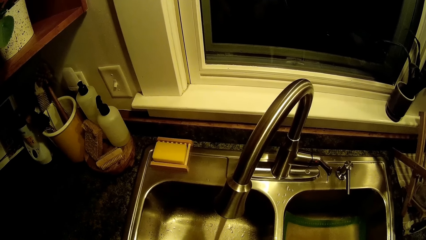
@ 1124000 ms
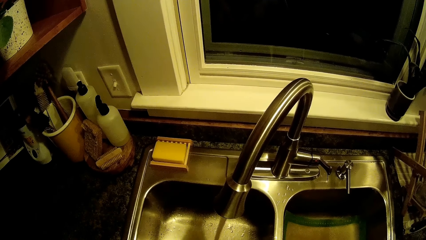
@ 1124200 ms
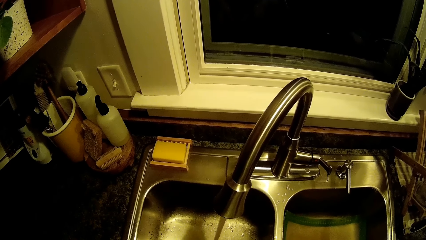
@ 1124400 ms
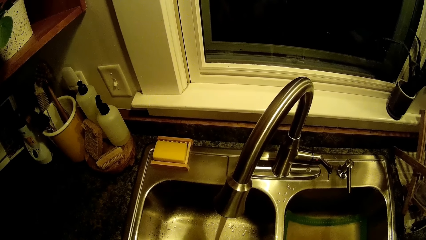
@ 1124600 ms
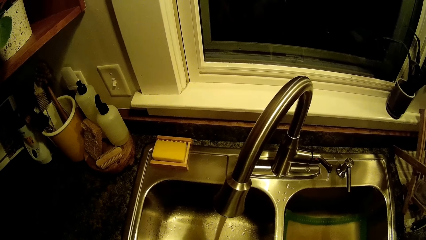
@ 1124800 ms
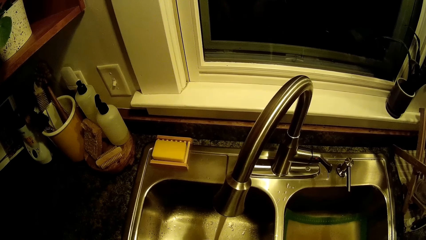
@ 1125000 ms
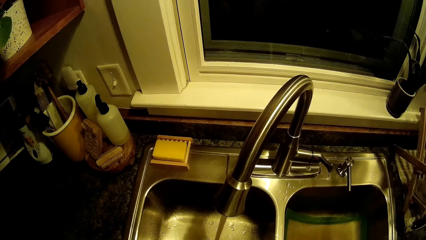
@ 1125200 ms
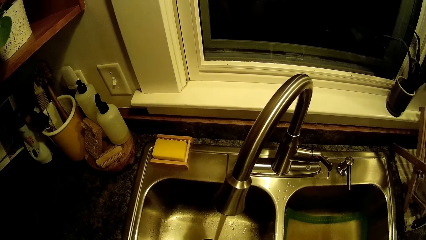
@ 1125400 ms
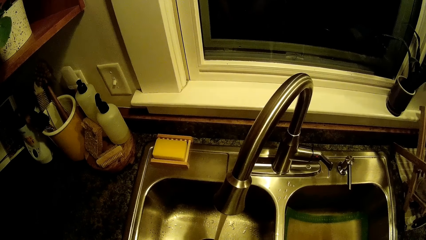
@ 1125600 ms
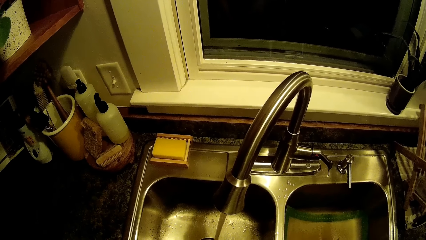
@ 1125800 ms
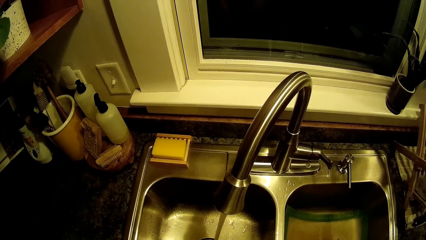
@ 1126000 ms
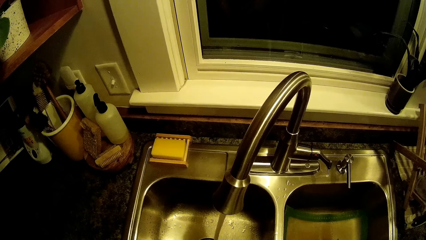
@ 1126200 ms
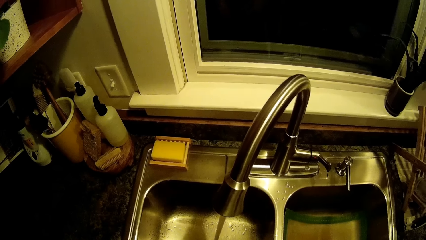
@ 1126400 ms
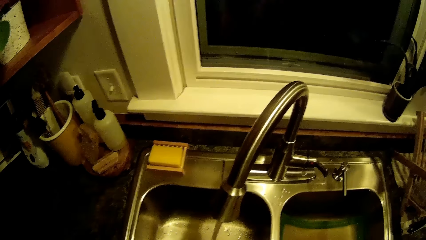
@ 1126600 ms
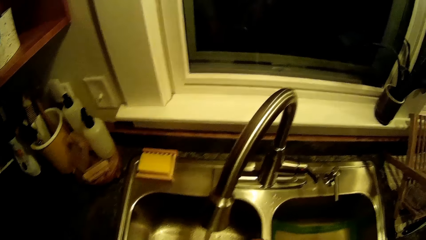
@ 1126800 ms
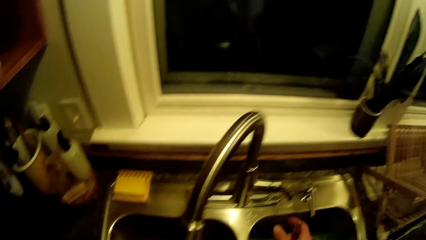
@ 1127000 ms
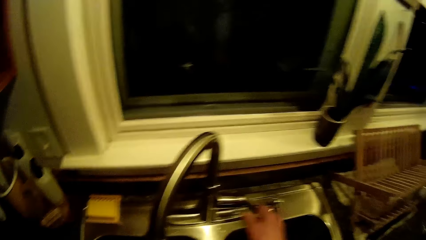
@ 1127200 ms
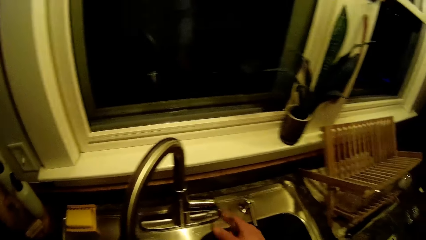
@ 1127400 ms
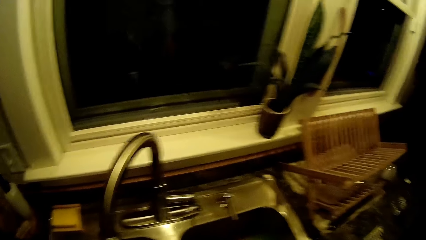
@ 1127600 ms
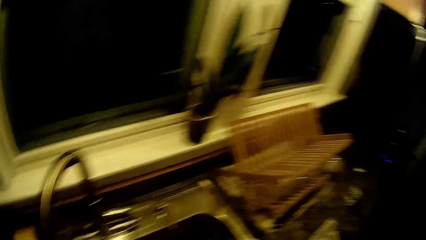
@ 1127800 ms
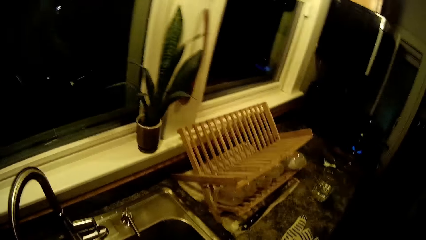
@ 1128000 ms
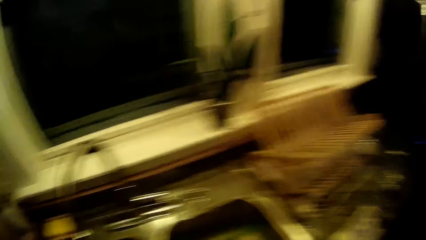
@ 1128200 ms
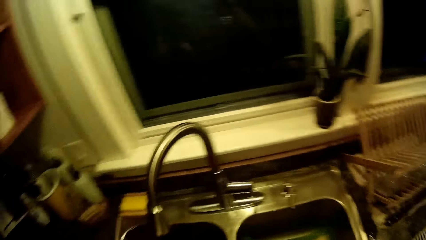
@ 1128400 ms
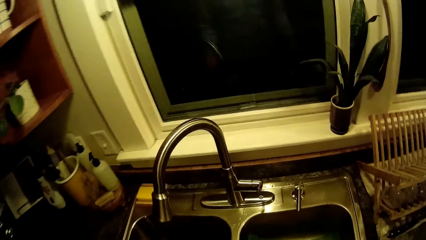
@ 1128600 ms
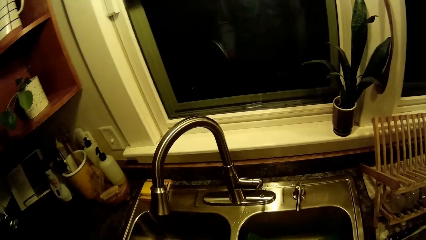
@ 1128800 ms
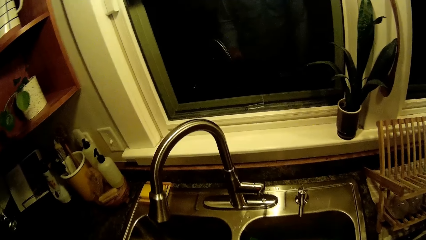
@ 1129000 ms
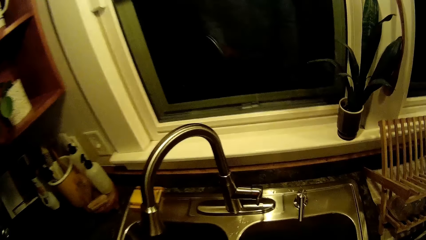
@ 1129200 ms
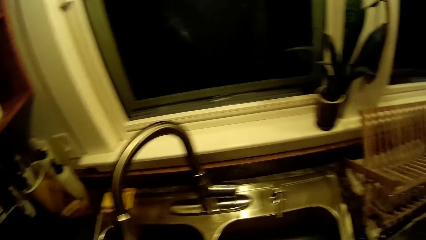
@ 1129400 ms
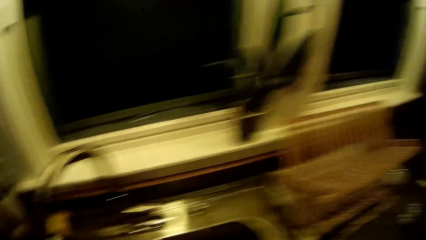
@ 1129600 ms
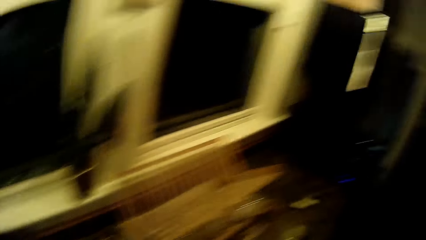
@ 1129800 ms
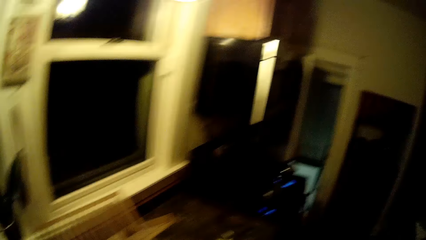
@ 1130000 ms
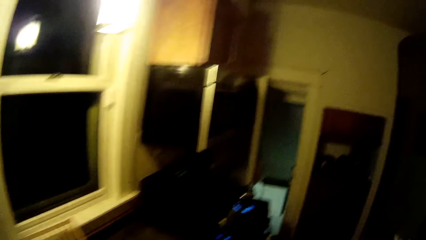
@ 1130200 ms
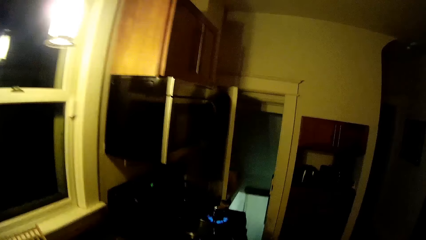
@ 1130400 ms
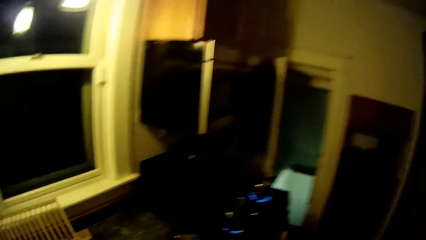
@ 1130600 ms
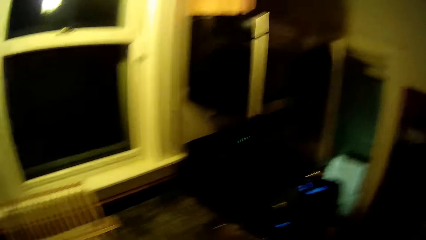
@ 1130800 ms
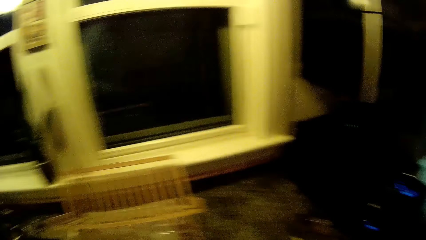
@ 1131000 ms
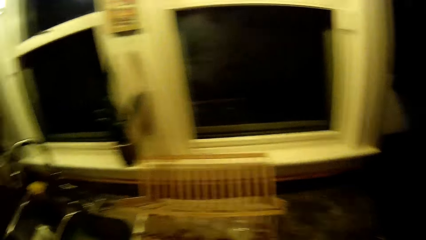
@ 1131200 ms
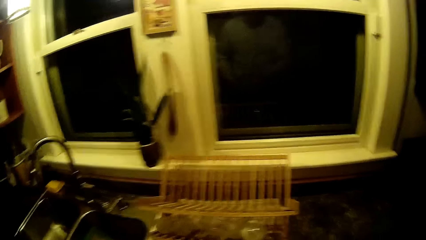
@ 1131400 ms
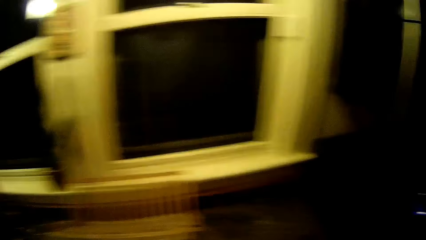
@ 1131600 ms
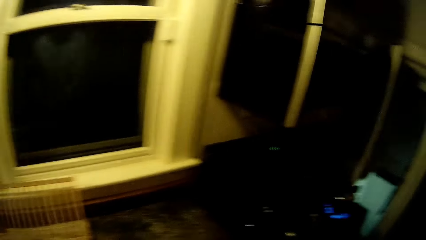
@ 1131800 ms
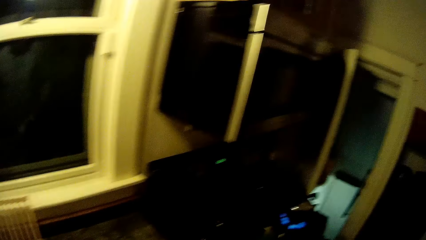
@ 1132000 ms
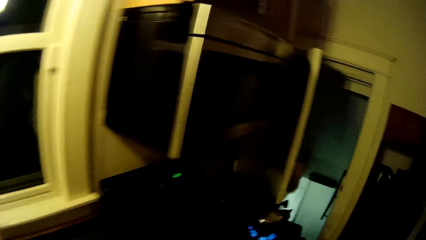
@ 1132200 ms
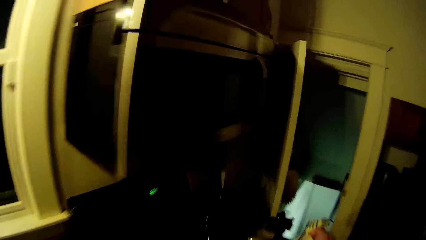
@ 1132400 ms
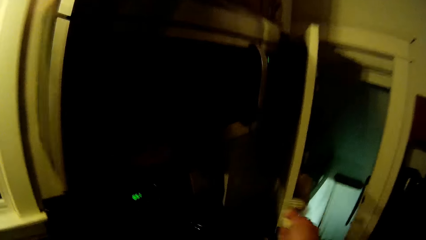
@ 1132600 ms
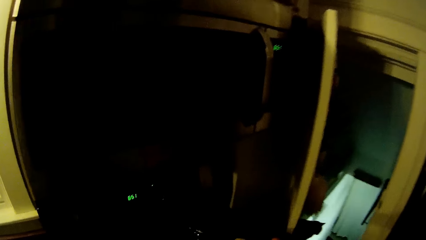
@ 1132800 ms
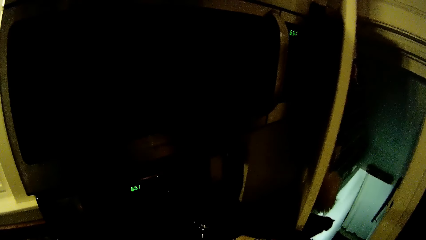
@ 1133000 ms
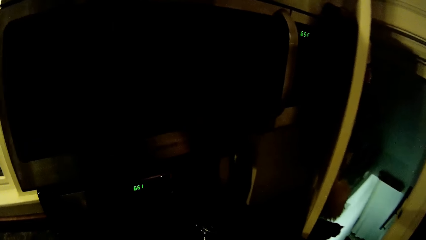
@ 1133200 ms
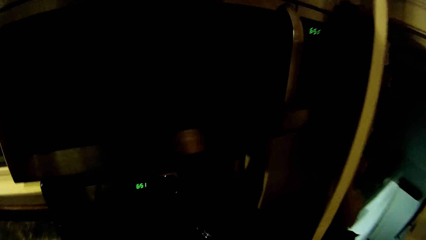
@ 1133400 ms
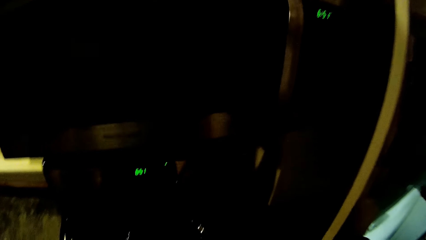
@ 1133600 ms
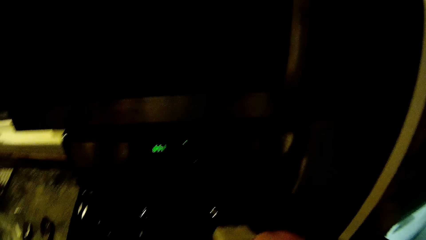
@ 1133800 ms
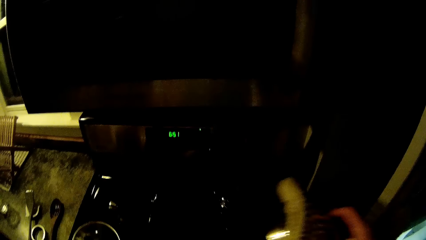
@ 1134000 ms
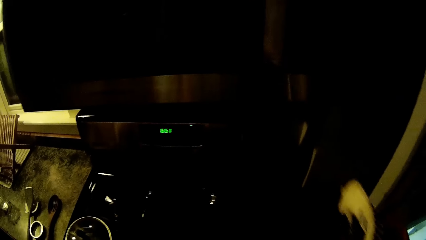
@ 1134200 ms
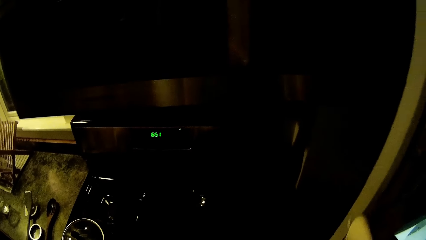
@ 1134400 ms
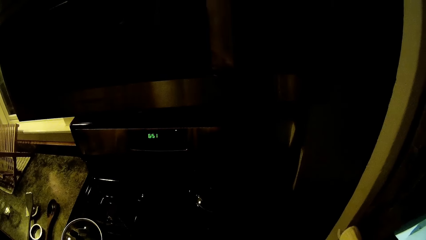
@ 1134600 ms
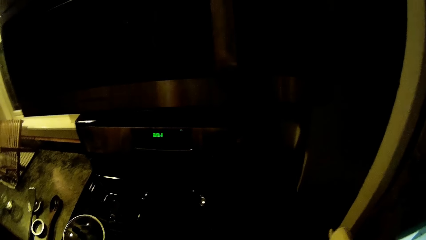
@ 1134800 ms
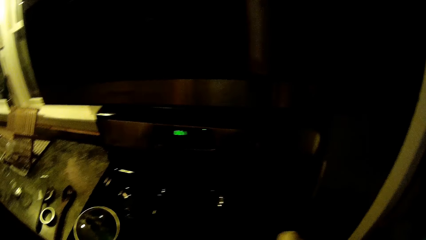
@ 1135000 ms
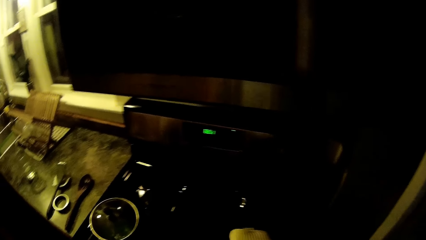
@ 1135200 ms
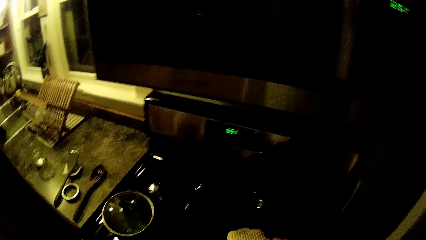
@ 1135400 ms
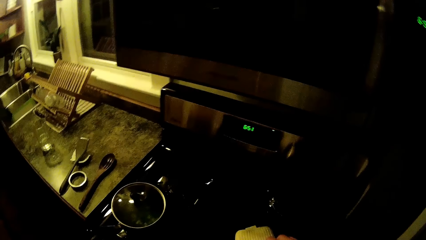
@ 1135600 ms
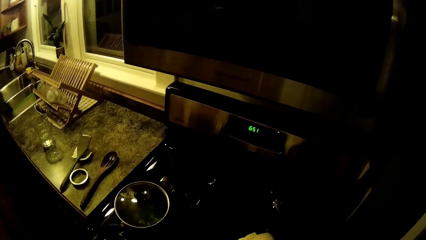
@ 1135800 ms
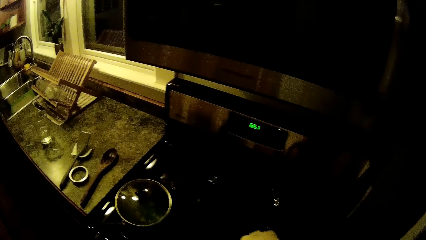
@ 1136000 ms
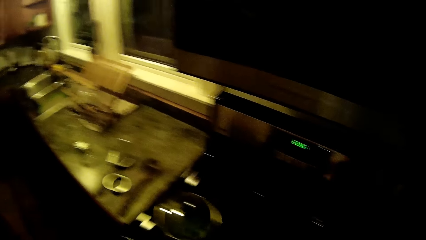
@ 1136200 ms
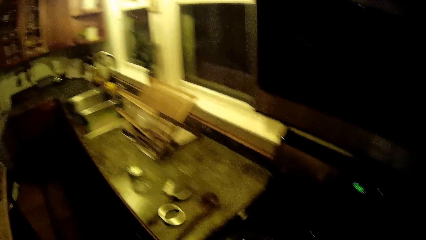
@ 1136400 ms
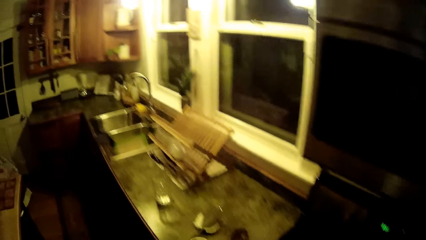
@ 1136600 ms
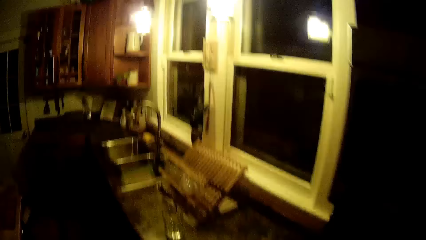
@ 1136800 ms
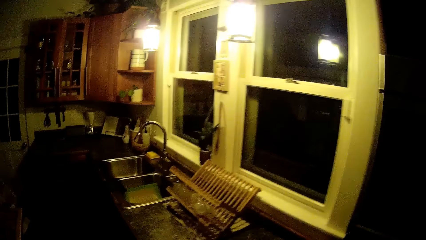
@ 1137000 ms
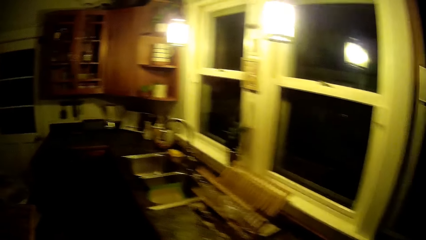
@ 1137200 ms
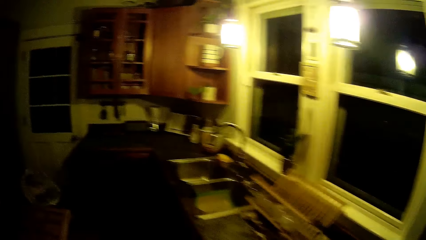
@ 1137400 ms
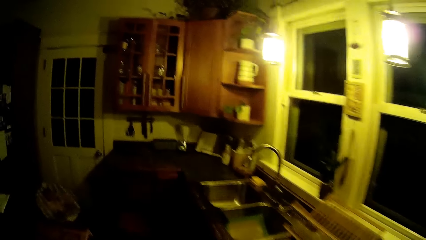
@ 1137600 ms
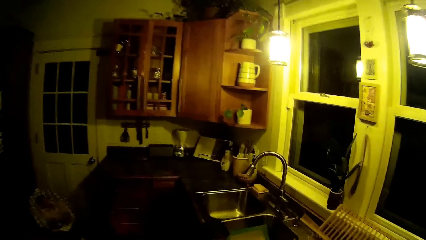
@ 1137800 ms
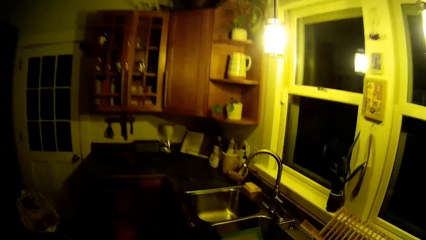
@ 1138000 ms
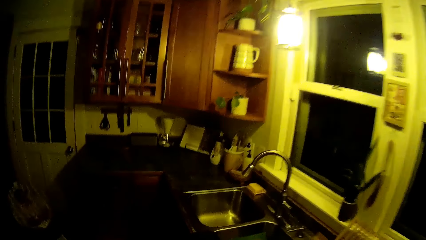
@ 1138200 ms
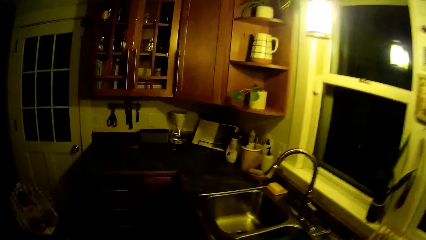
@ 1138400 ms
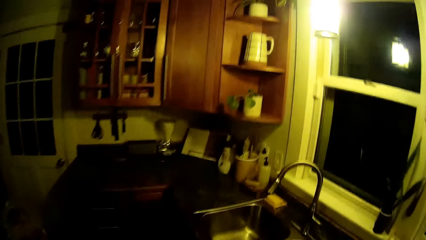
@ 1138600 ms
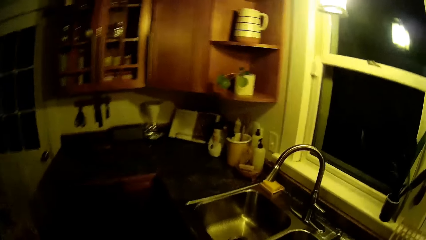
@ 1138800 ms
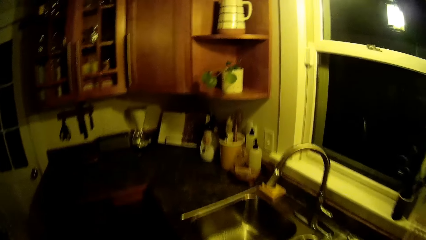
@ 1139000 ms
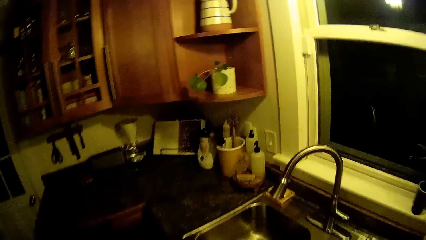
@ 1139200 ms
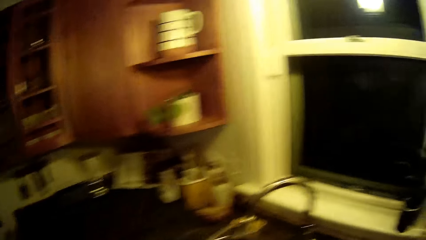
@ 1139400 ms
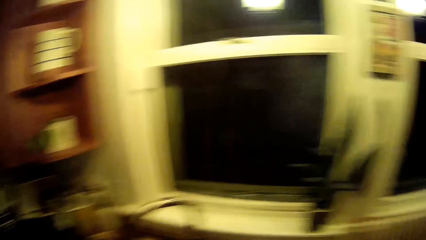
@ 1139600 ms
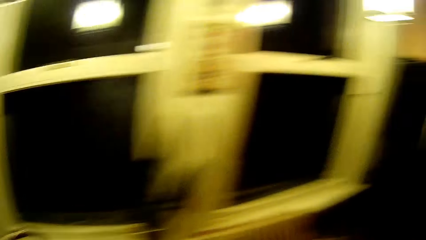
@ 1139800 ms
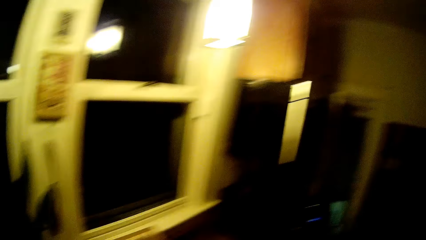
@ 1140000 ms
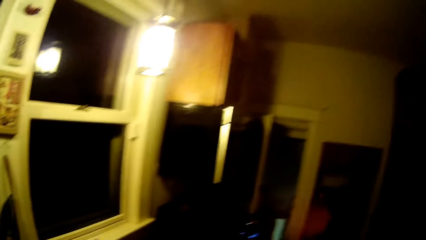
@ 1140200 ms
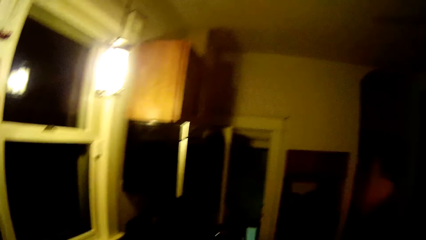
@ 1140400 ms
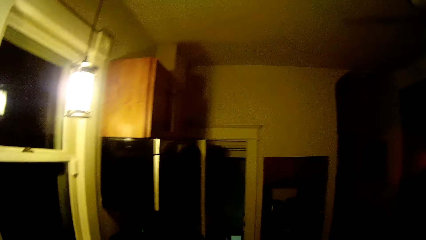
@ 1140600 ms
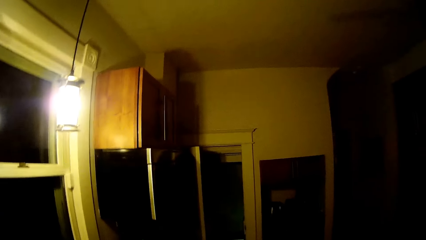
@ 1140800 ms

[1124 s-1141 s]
The camera wearer turns off the tap with his right hand. He walks towards the cooker. He opens a pot on the cooker with a napkin in his right hand. He covers the pot on the cooker with the napkin in his right hand. He converses with the woman and walks towards the sink.
